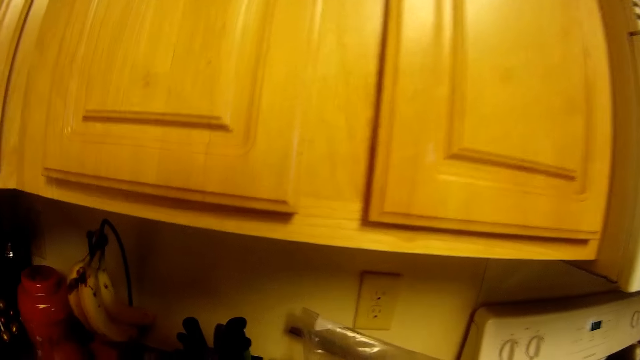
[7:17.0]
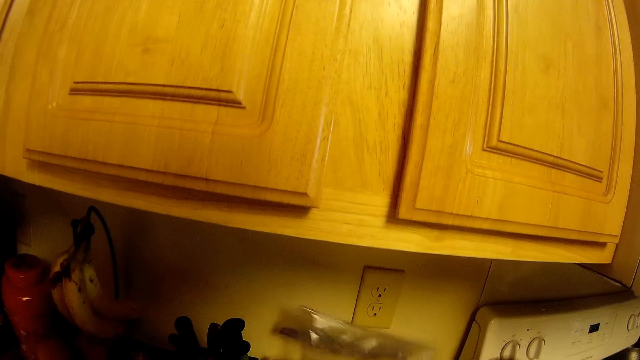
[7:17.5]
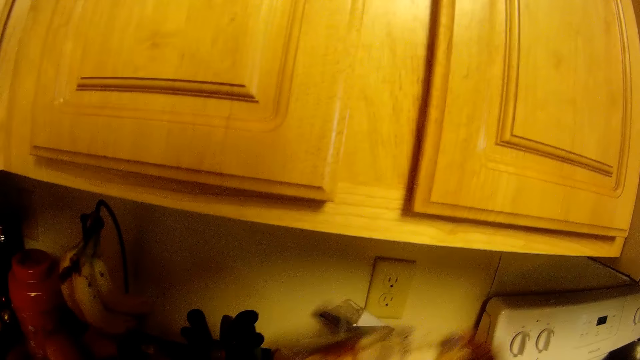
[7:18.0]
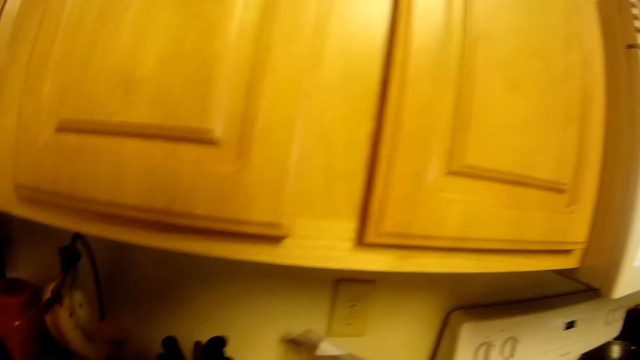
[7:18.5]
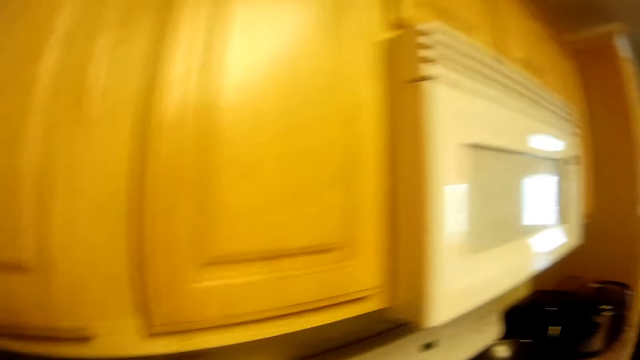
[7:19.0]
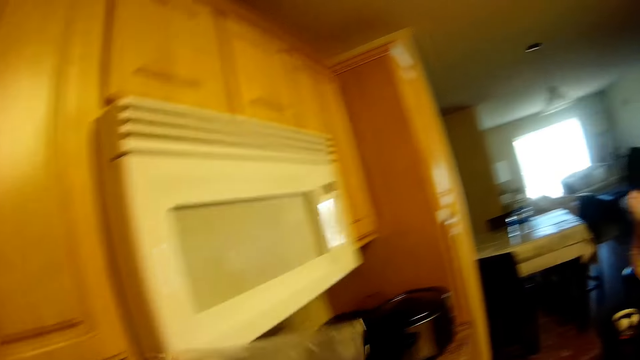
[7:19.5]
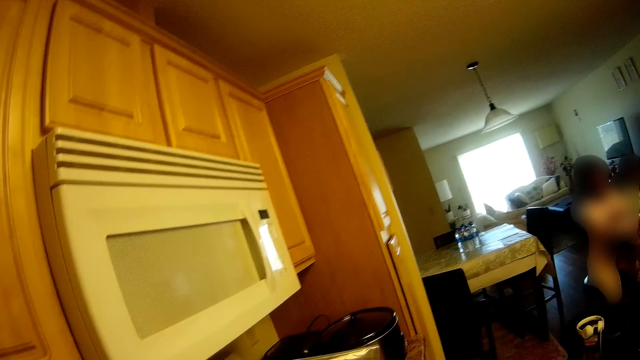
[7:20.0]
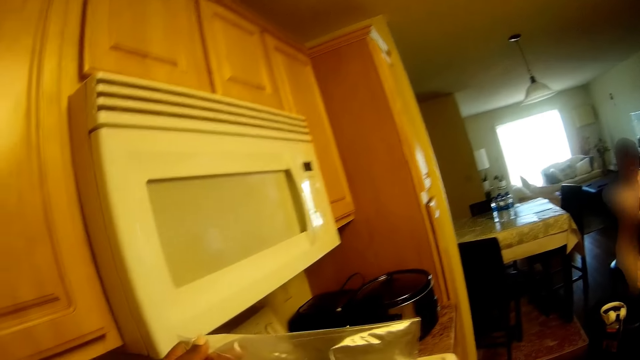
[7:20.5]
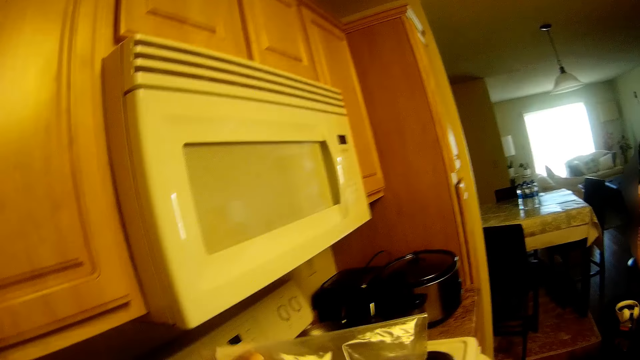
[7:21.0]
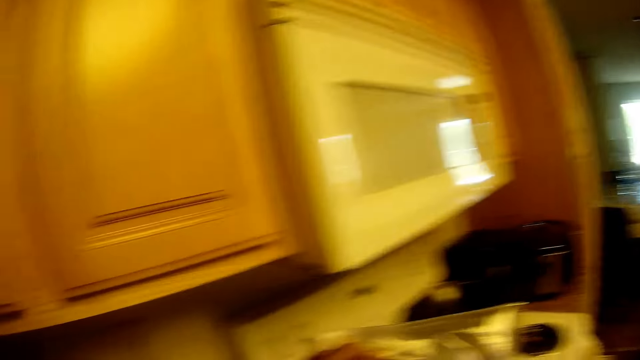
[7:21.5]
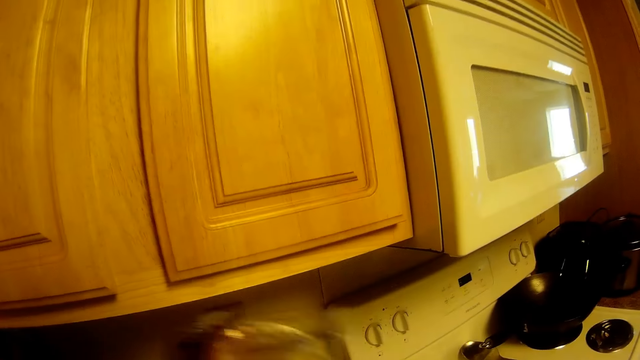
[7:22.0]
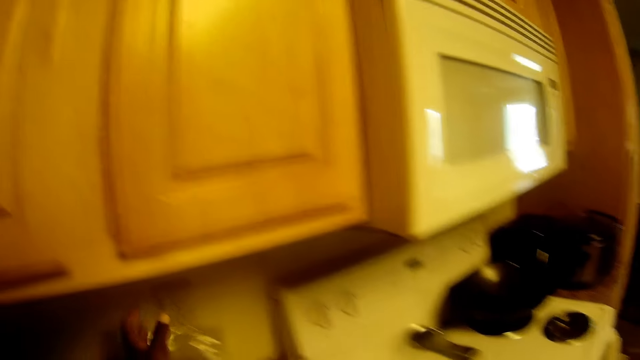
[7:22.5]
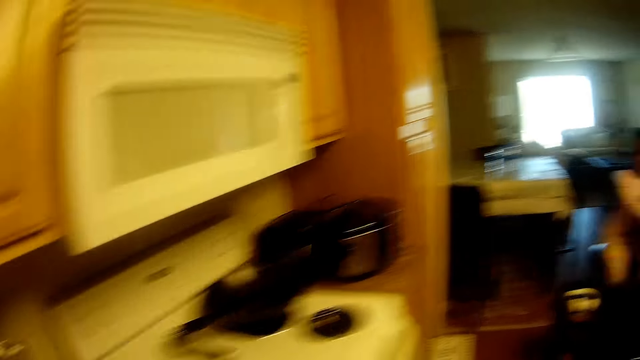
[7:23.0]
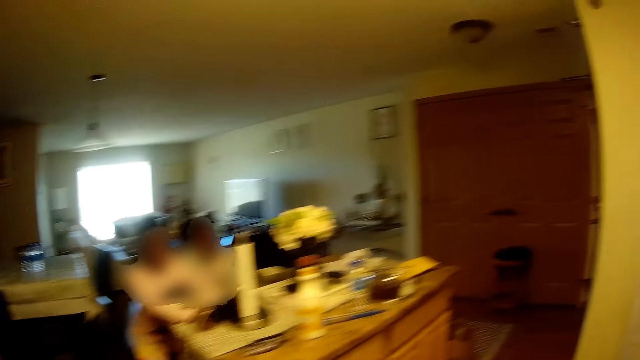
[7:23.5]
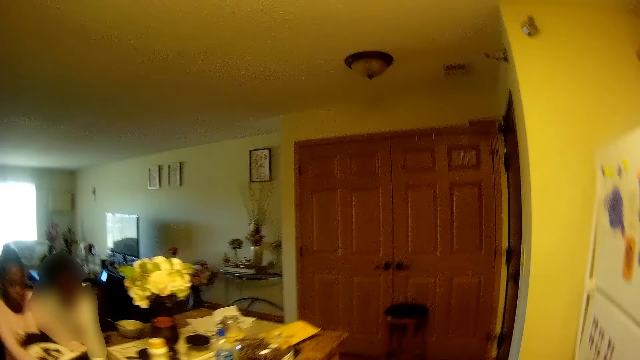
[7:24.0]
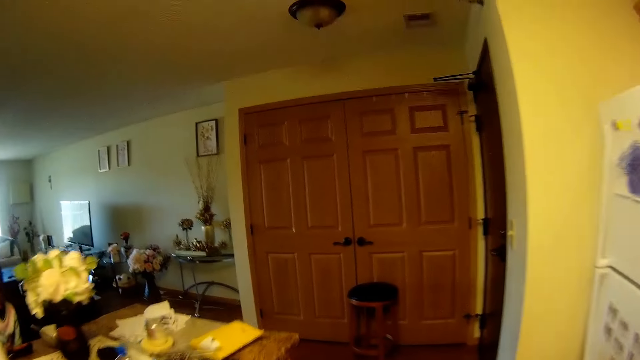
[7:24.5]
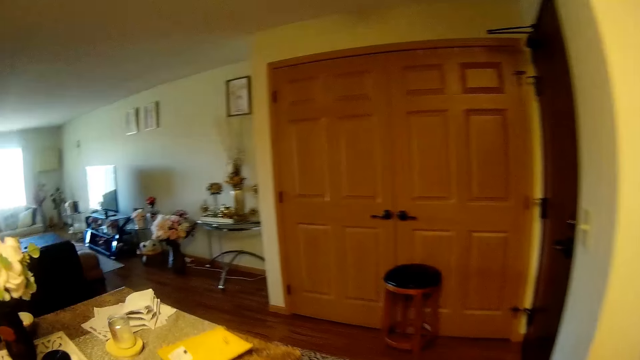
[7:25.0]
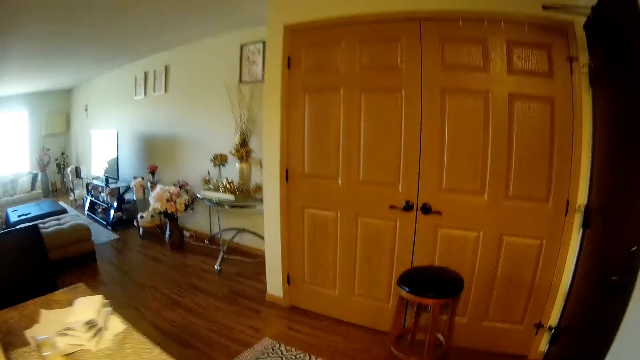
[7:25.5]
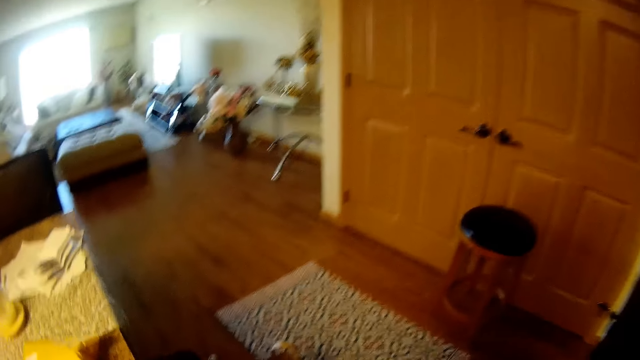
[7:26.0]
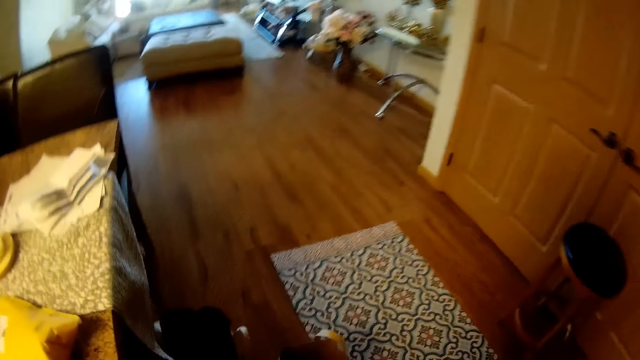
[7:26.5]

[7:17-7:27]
The camera wearer moves a packet of chips on a kitchen countertop with her right hand. She converses with a girl and another girl. She drops the packet of chips in her right hand on the kitchen countertop. She walks in the room.

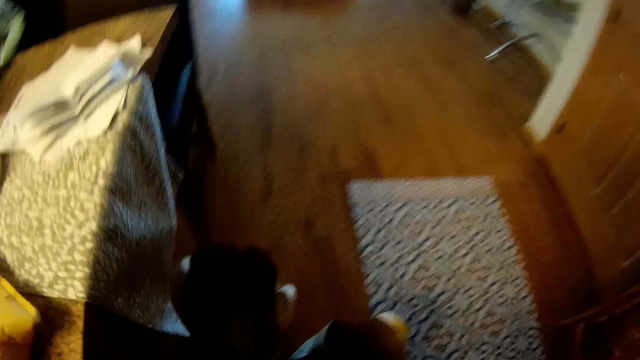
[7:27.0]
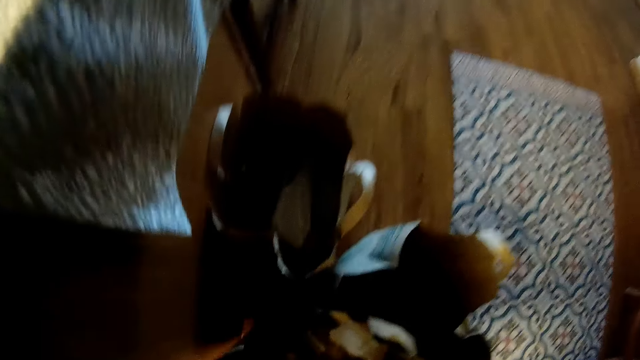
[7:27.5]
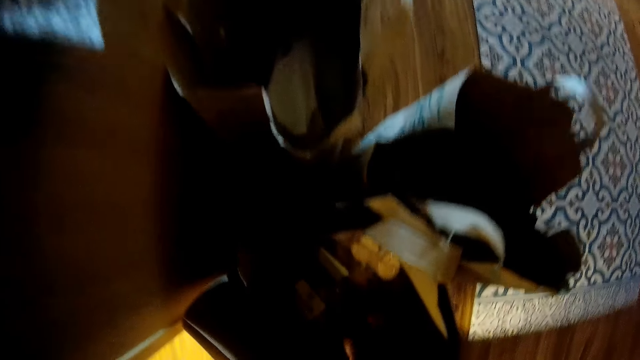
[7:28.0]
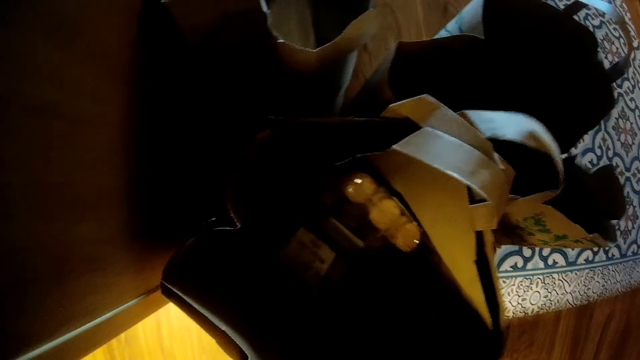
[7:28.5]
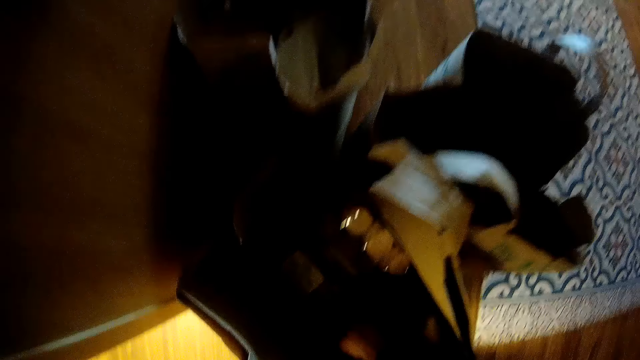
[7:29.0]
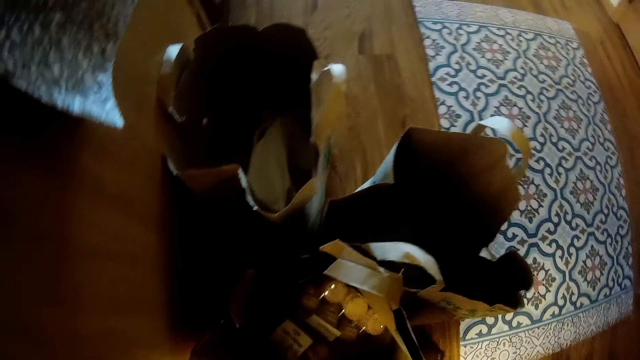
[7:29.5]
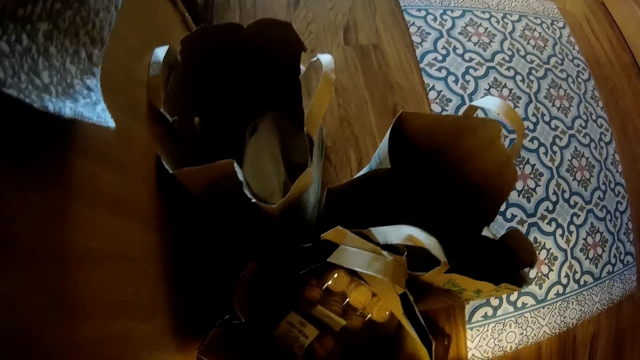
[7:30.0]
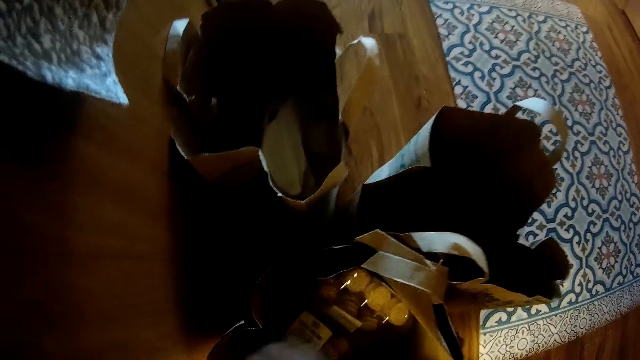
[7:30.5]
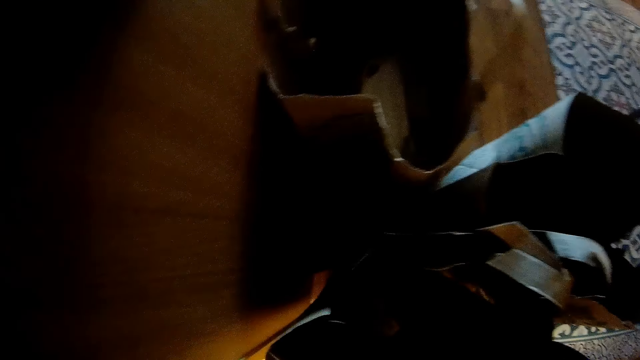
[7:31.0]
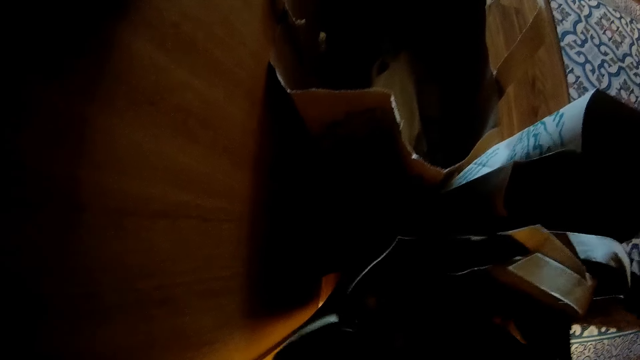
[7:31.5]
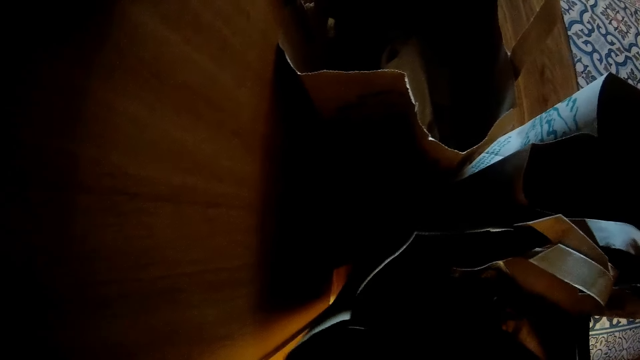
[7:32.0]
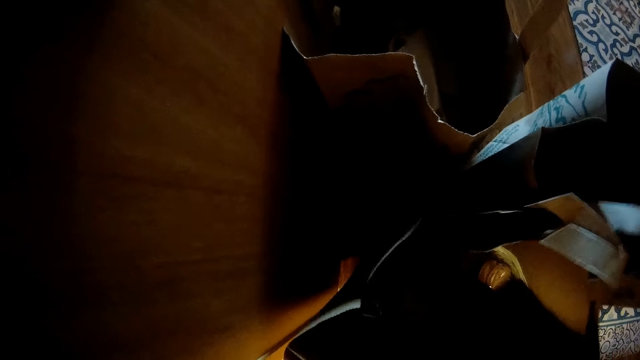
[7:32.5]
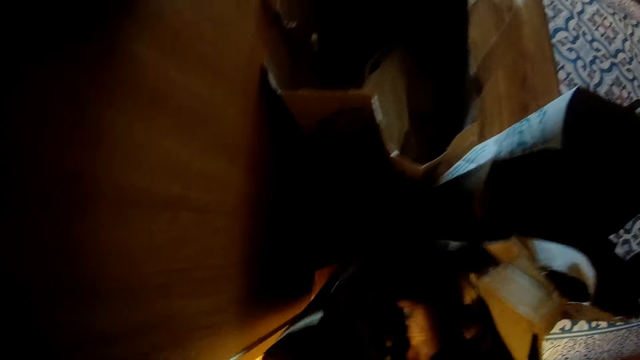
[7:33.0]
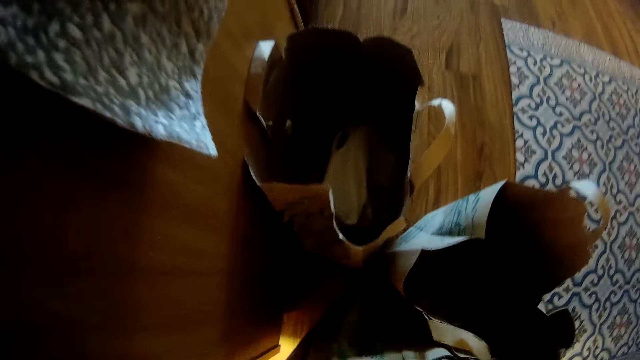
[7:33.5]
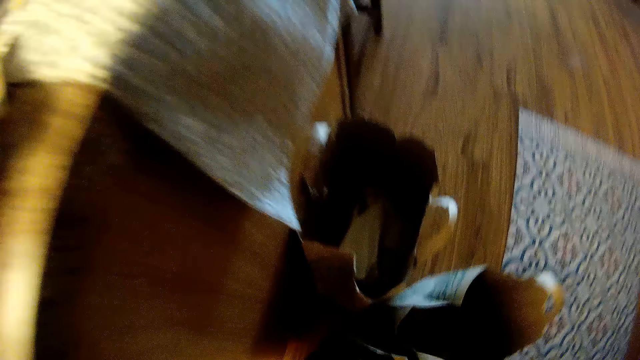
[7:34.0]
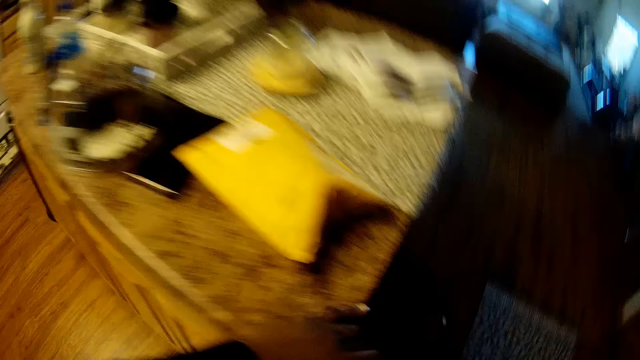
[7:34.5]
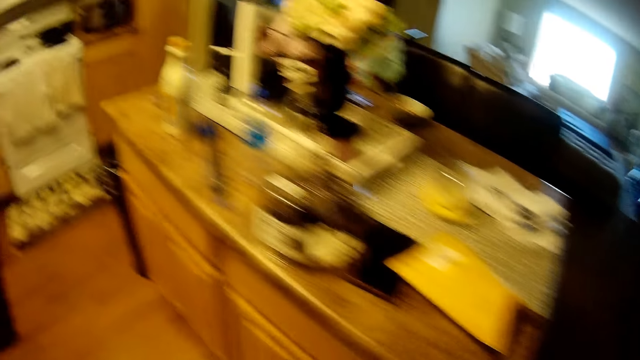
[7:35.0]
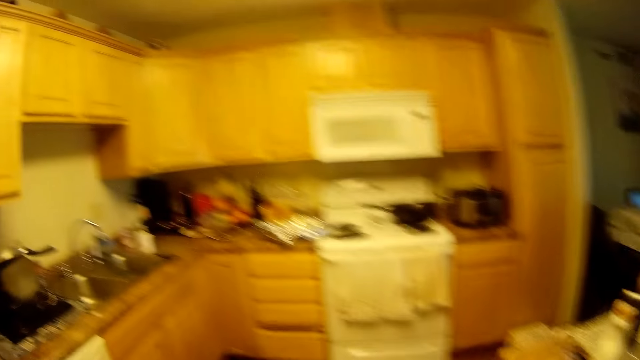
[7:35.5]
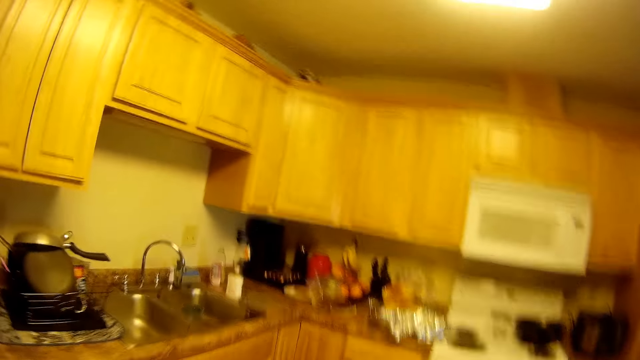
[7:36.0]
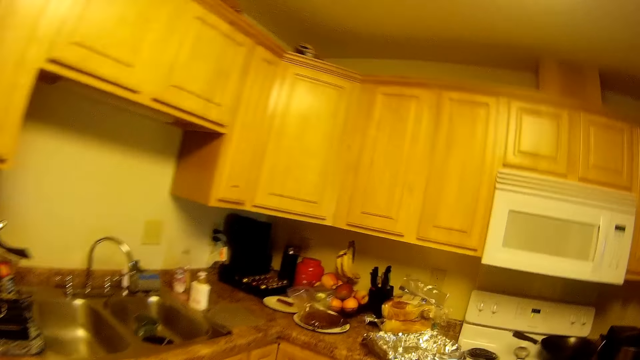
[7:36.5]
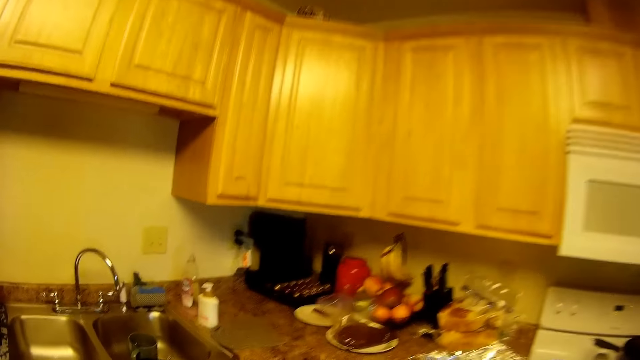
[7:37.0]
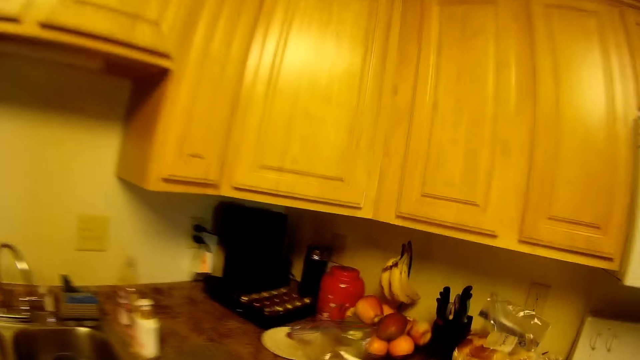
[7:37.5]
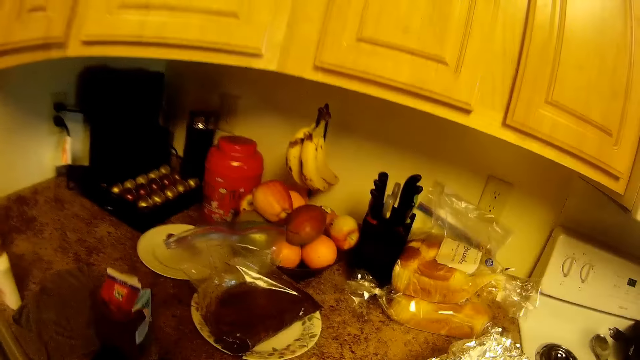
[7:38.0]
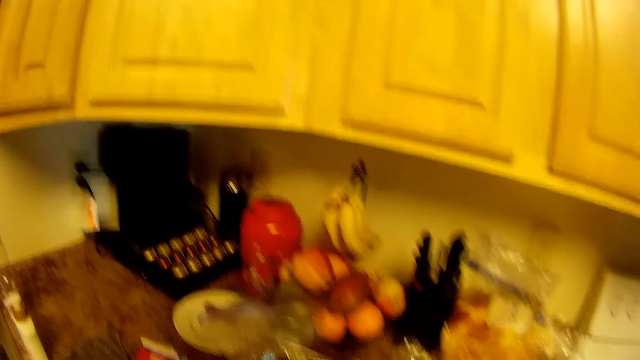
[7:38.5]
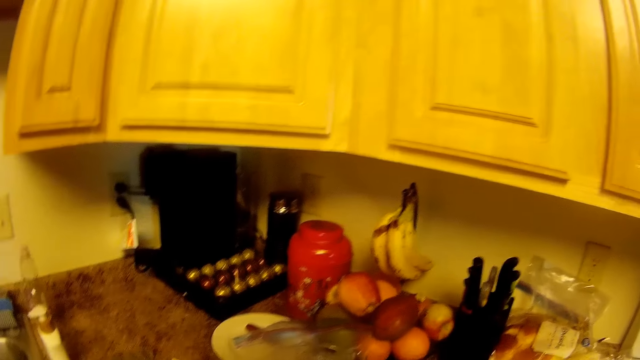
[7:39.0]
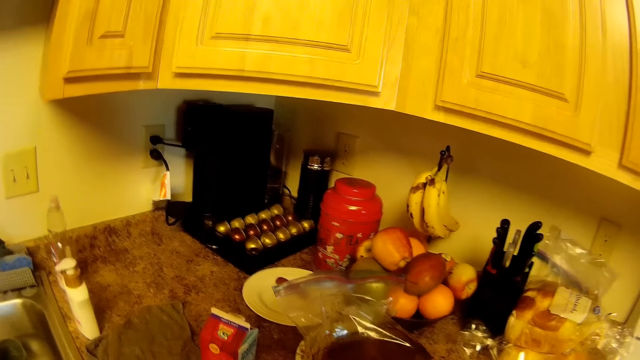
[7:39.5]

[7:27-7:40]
The camera wearer takes out a pack of ginger from the grocery bag with her right hand. She takes out a pack of juice from the grocery bag with her right hand. She walks in the room. She drops the pack of juice on the kitchen countertop. She opens a kitchen cabinet door with her left hand.
